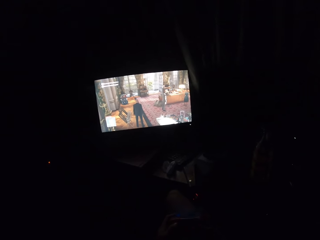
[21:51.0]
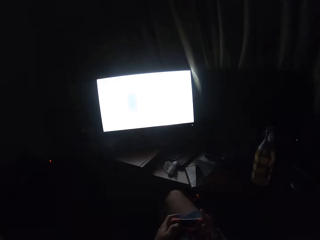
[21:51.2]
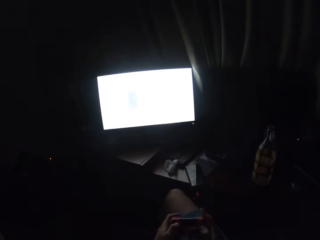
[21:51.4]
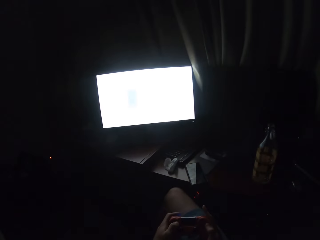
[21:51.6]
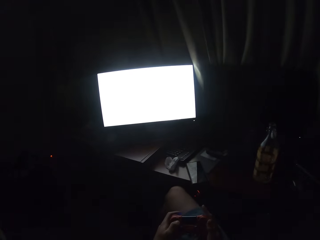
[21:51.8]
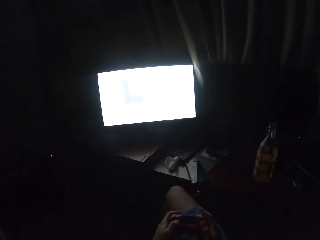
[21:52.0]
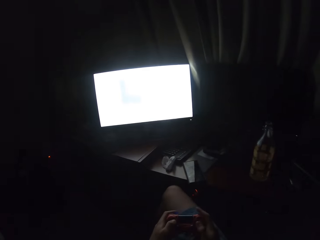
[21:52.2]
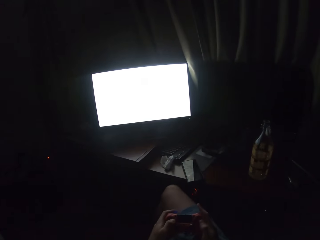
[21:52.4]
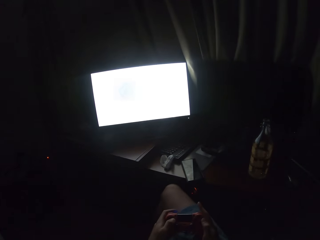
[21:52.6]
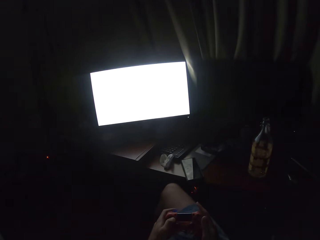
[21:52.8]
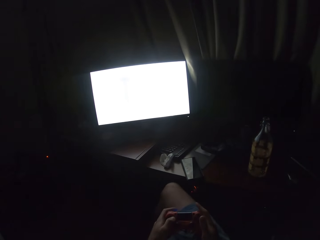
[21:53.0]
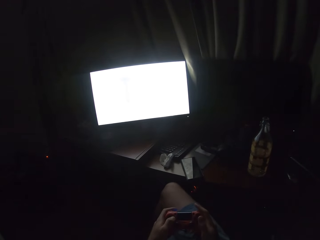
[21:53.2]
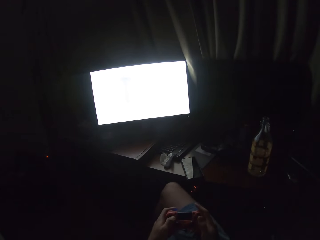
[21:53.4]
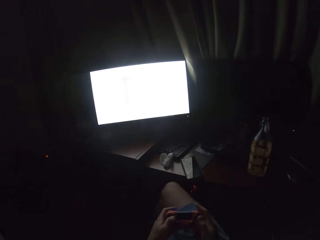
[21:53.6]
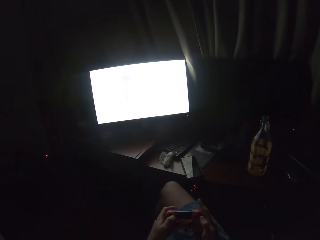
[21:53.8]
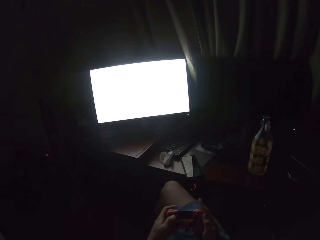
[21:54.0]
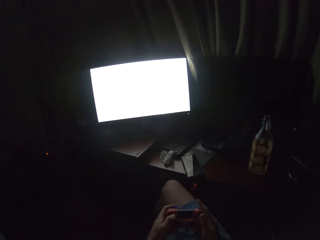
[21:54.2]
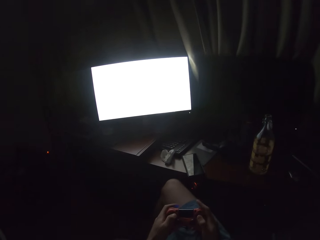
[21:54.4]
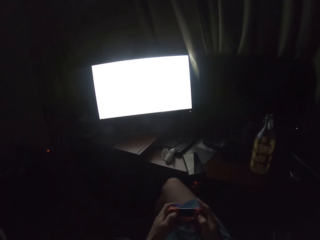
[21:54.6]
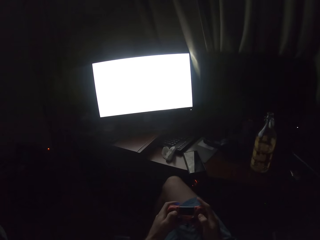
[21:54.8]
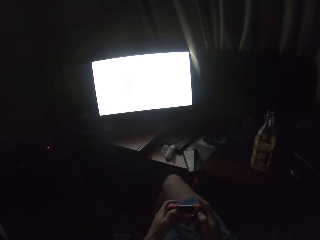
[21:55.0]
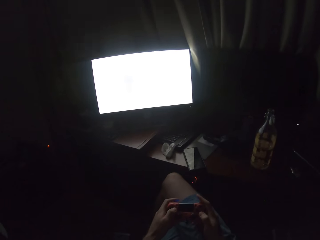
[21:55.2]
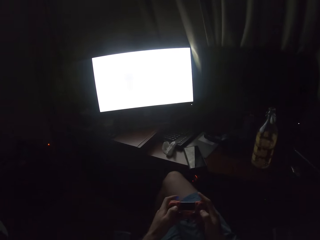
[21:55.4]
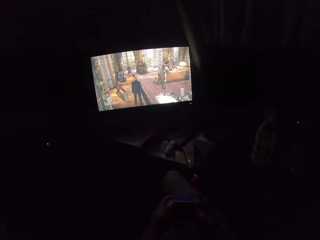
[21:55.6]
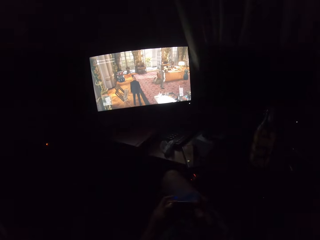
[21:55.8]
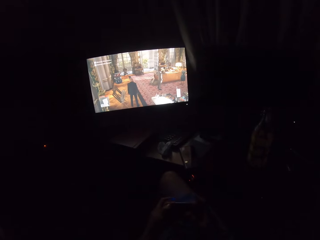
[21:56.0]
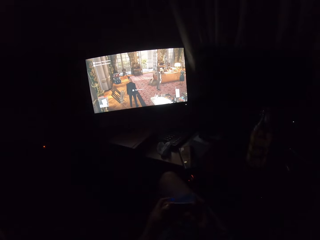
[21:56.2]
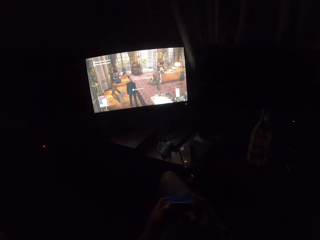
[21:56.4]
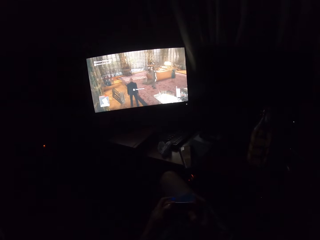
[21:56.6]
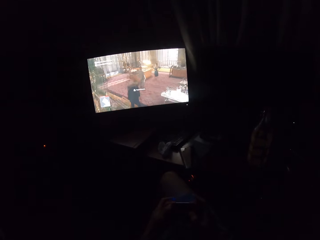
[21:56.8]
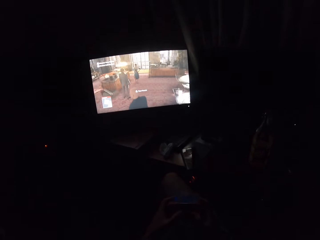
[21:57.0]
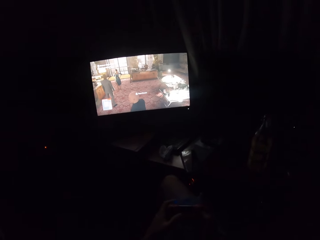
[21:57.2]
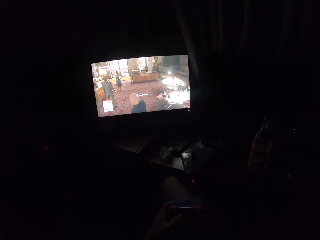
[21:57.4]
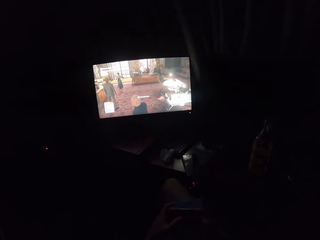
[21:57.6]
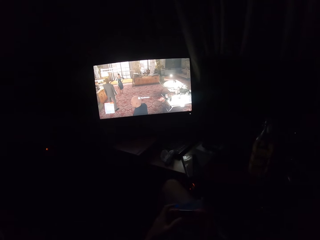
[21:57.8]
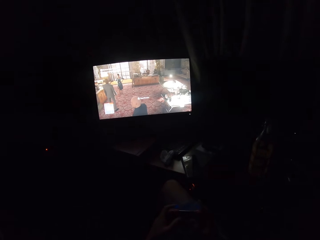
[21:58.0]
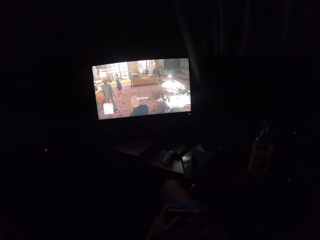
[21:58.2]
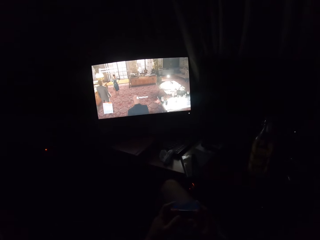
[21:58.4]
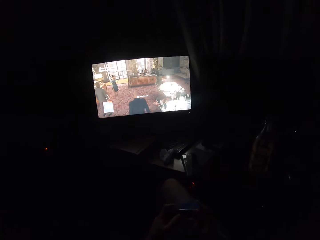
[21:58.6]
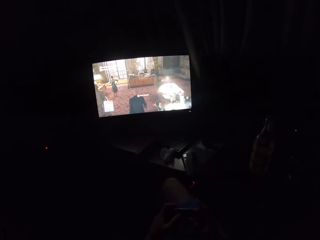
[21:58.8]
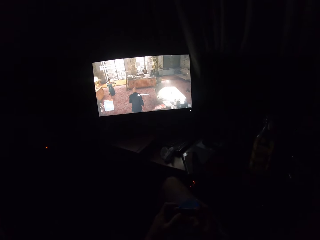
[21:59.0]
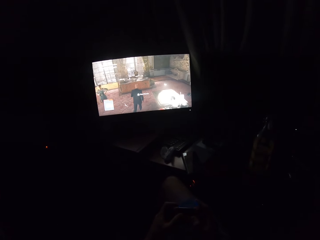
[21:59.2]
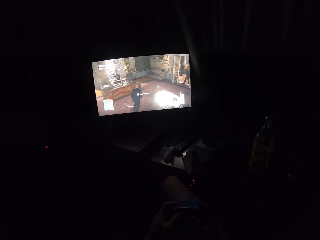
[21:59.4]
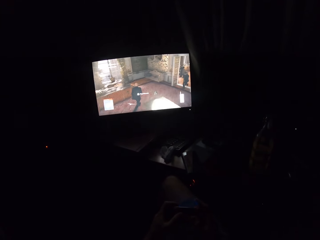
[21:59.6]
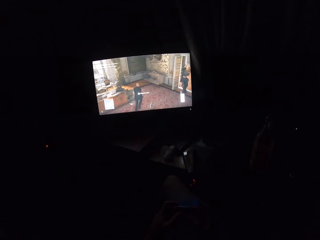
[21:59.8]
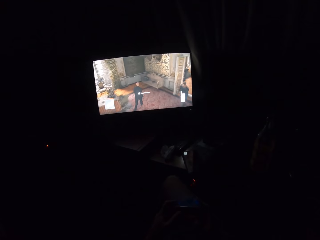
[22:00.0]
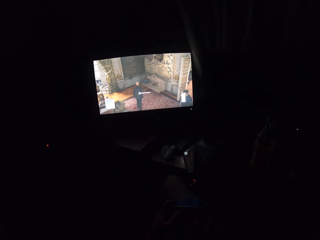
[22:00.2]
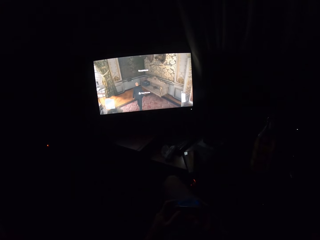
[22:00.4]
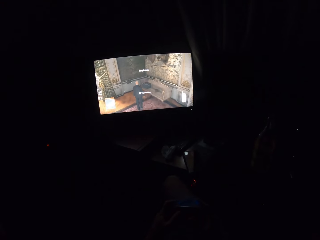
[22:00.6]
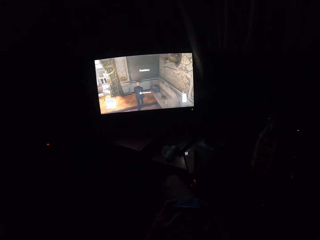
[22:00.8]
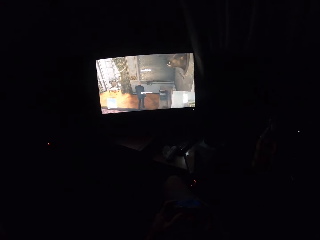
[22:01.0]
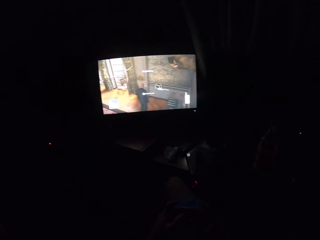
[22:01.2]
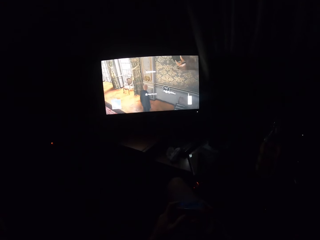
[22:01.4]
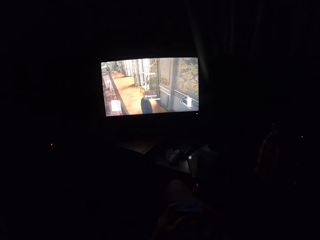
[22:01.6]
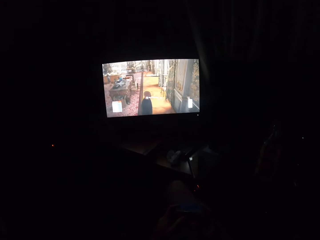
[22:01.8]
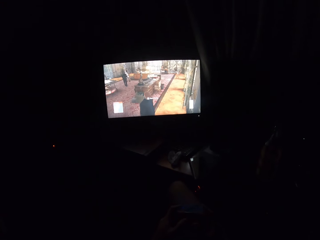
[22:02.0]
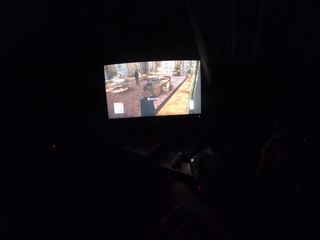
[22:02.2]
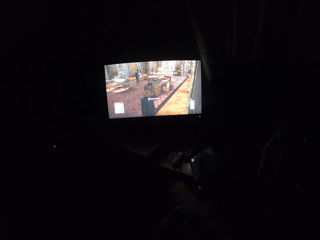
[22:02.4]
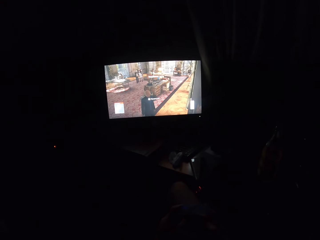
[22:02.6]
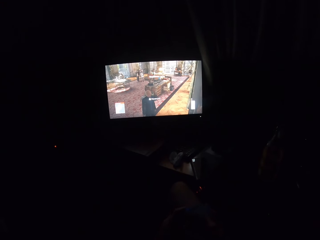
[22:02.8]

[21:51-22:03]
The camera wearer holds a controller. They play a video game on the screen.

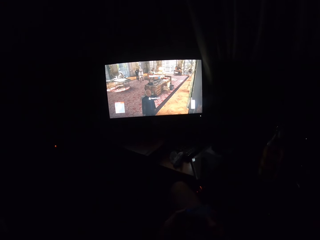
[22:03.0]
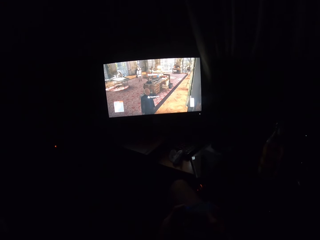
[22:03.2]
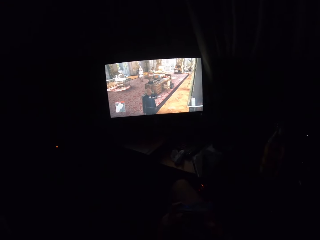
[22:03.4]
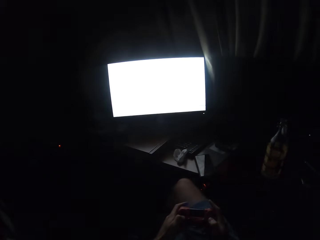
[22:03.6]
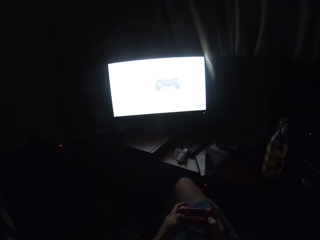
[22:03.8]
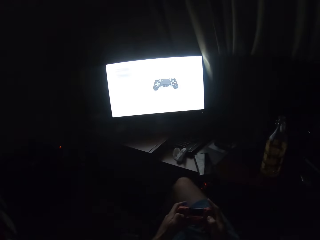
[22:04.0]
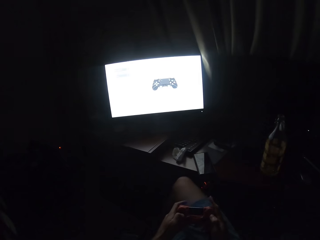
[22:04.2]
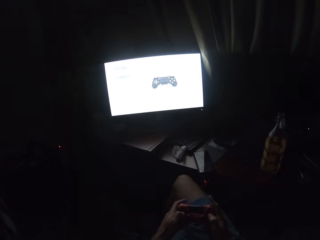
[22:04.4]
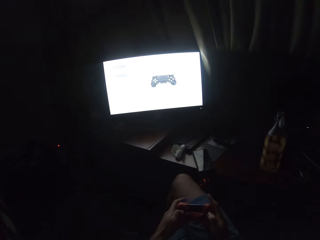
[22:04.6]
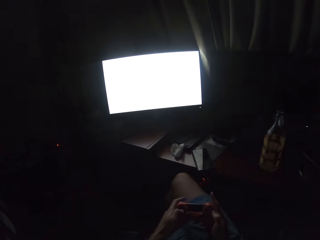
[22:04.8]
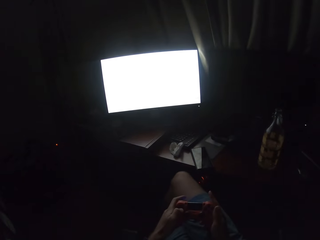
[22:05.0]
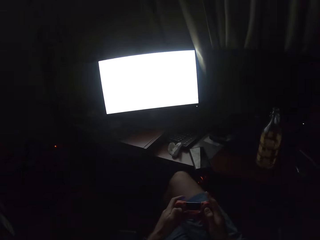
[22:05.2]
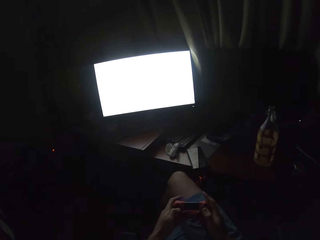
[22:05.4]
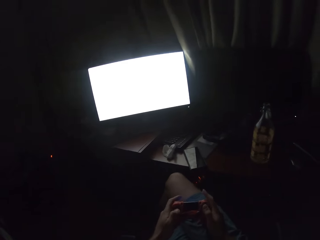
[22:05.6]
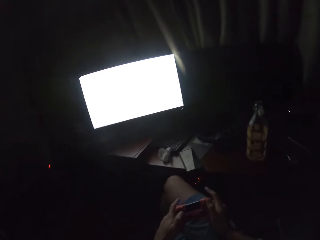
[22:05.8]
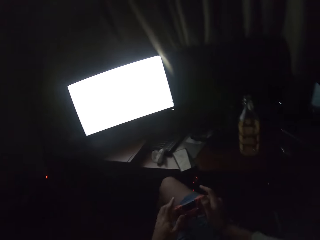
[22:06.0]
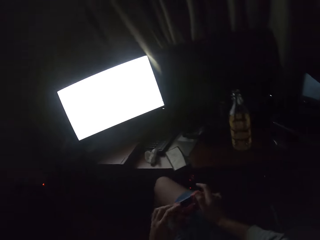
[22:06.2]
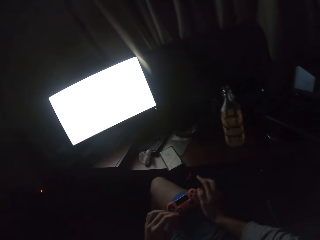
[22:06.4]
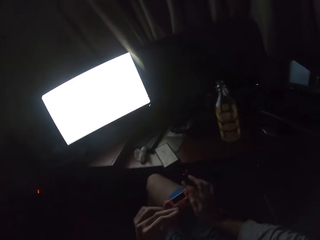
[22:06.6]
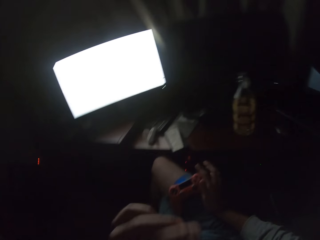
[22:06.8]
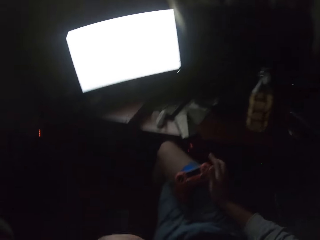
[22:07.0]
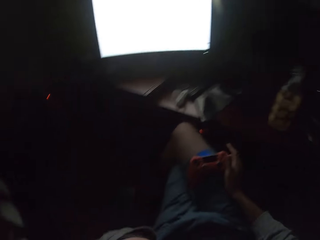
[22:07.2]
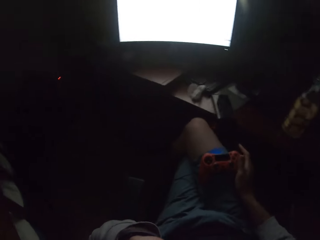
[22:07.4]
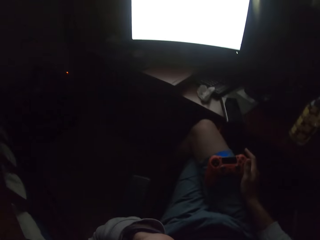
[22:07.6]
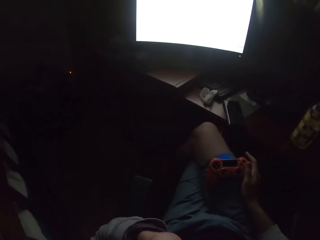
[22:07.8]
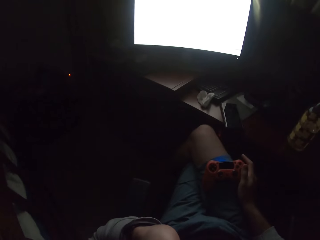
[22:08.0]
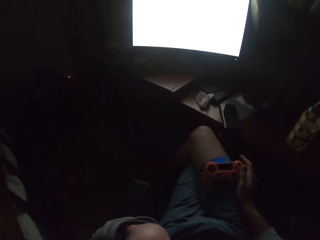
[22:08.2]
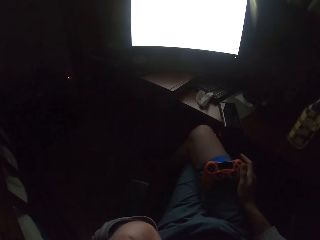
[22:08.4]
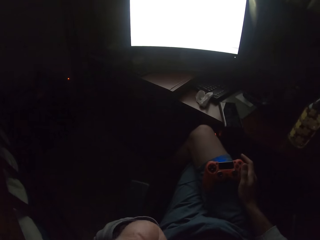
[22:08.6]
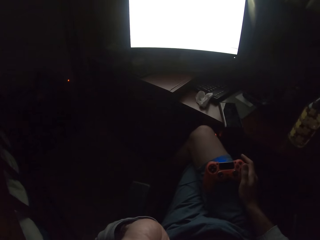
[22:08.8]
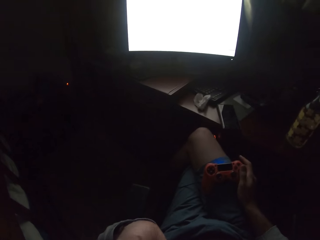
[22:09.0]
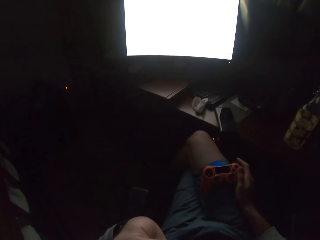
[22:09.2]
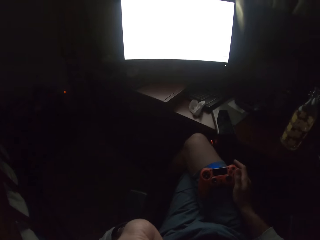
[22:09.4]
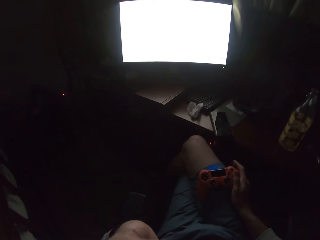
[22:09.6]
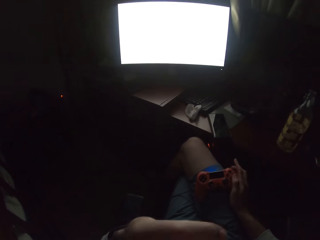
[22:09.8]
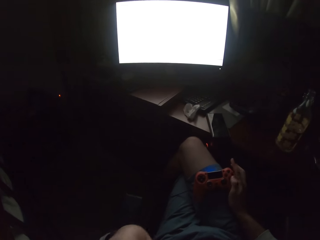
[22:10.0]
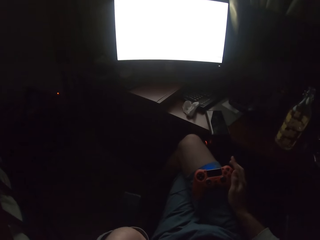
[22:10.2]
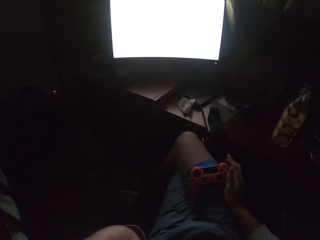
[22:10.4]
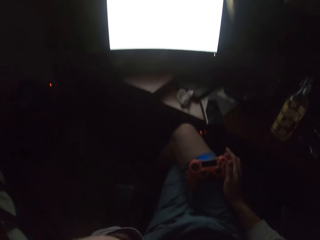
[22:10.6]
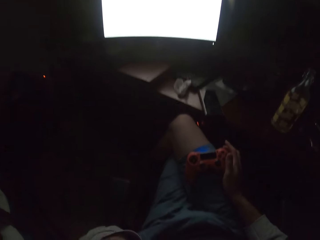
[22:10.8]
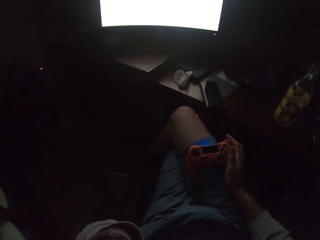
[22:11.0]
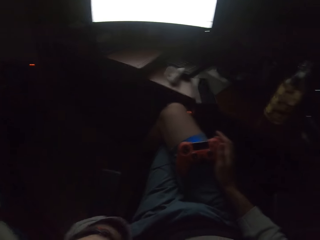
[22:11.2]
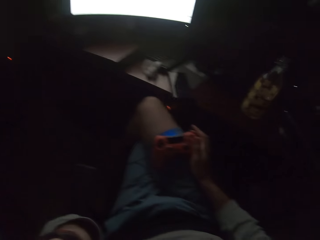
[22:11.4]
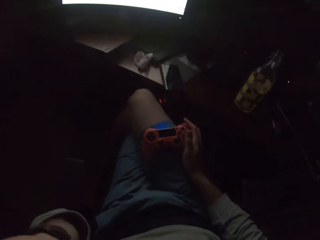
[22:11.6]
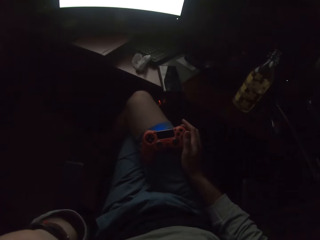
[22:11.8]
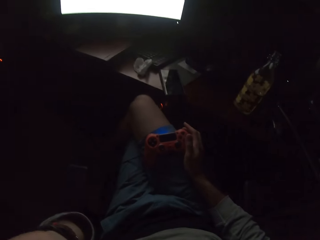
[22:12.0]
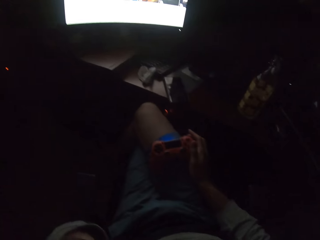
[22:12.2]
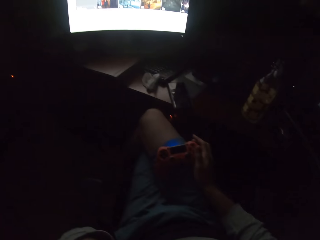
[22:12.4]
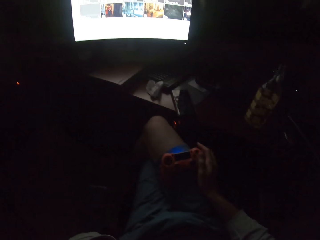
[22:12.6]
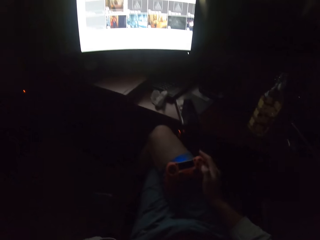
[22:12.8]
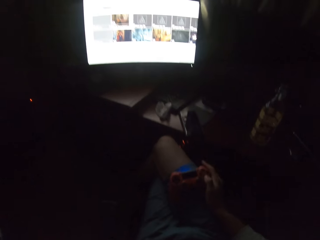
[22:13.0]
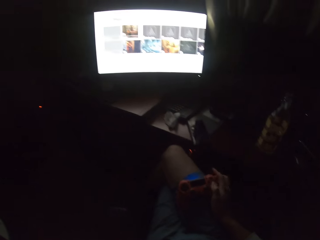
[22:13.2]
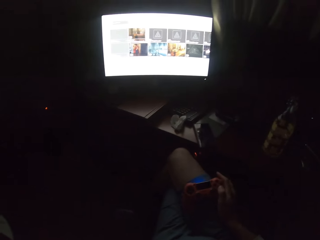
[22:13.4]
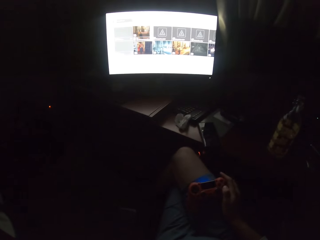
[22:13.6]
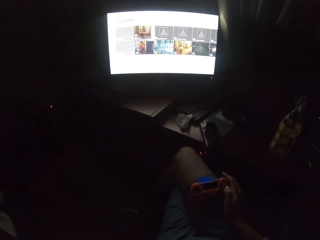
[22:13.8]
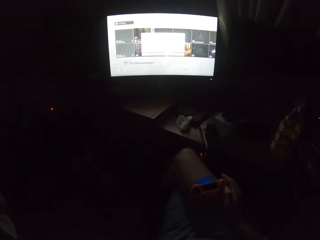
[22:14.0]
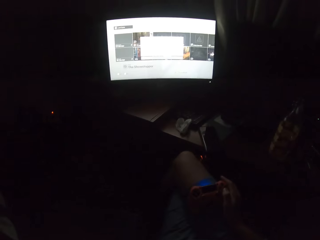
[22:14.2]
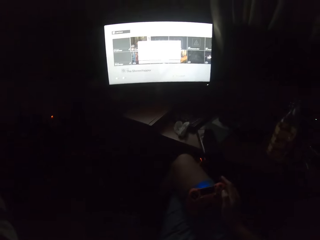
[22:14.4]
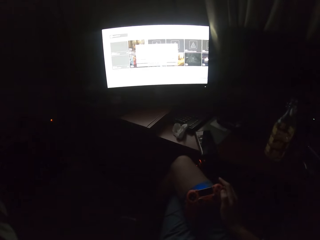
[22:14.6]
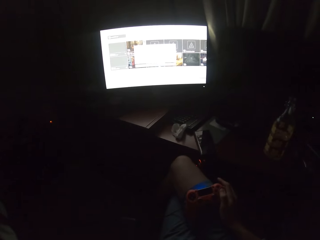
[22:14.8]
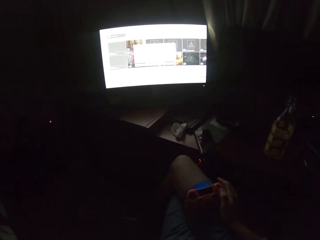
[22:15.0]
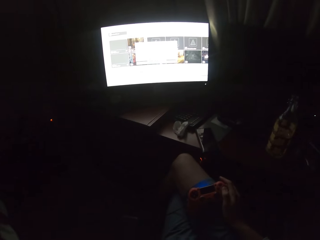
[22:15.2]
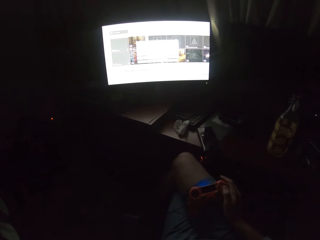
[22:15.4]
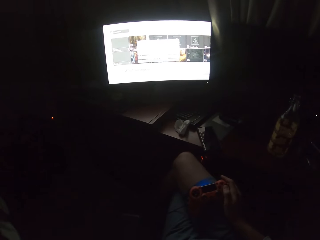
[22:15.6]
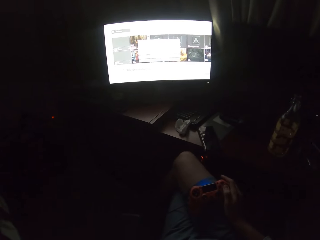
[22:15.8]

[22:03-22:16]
The camera wearer turns to the side. He holds a controller. He lifts up his left hand. He turns to the side.
